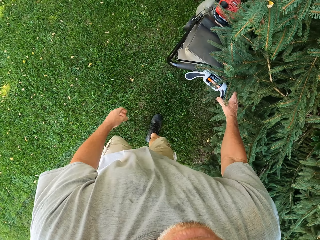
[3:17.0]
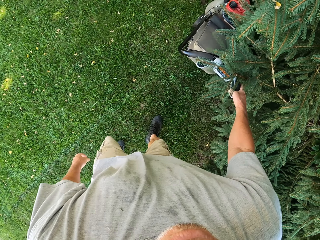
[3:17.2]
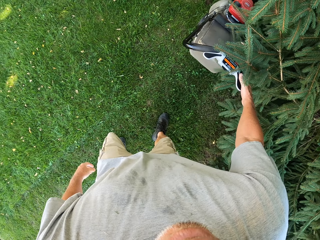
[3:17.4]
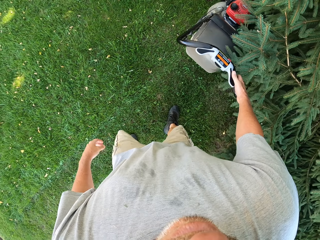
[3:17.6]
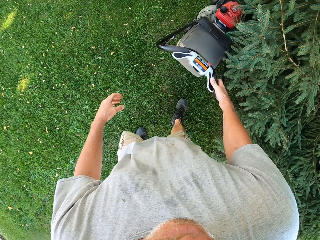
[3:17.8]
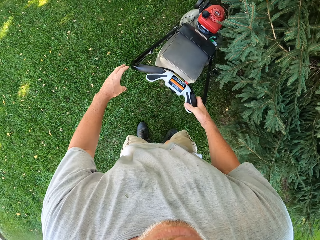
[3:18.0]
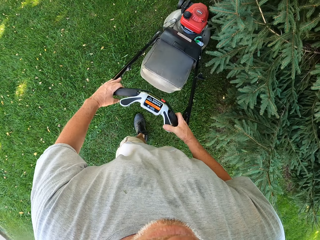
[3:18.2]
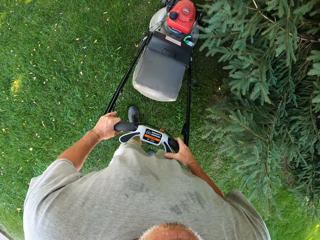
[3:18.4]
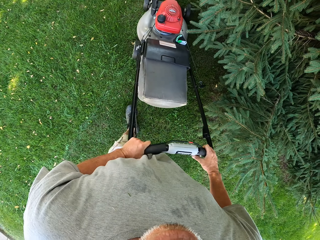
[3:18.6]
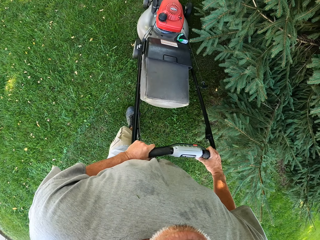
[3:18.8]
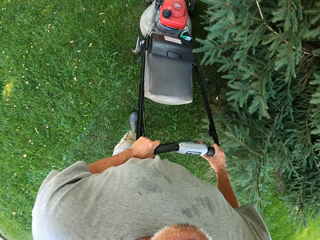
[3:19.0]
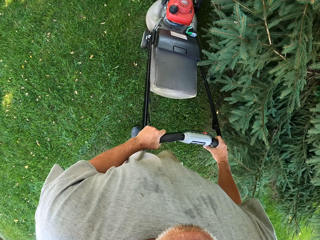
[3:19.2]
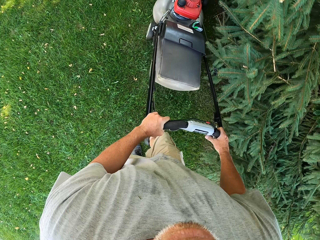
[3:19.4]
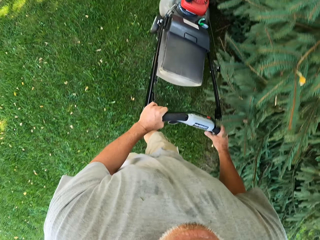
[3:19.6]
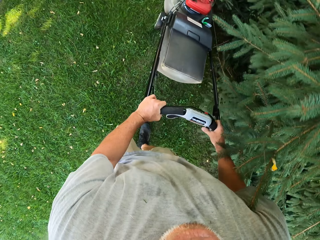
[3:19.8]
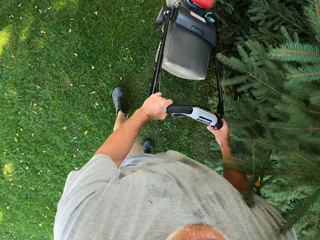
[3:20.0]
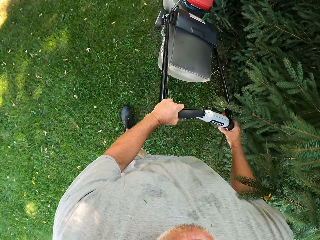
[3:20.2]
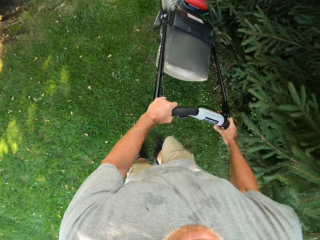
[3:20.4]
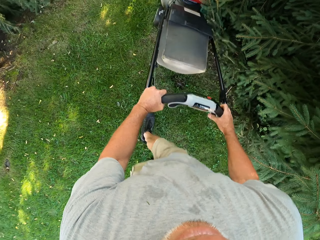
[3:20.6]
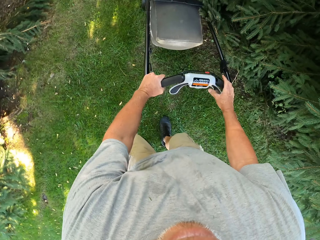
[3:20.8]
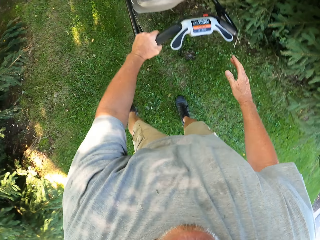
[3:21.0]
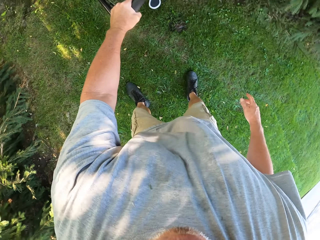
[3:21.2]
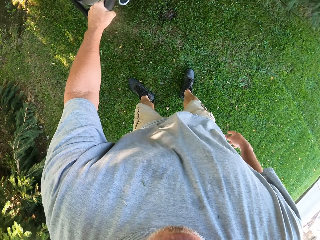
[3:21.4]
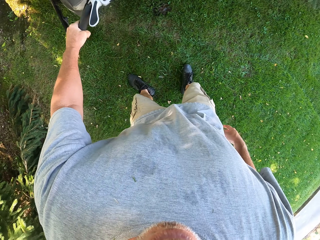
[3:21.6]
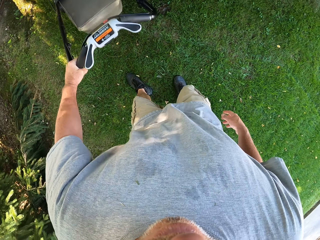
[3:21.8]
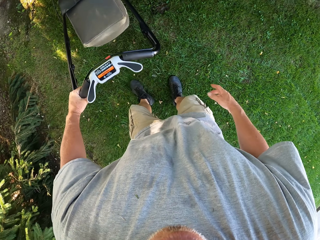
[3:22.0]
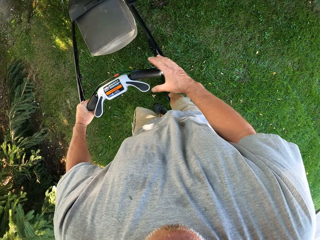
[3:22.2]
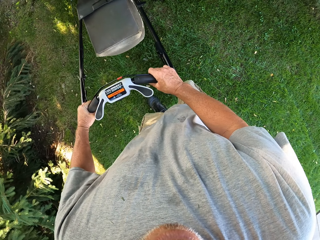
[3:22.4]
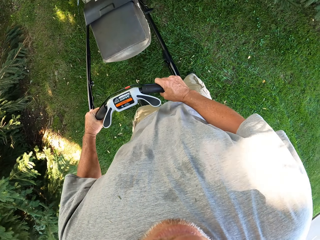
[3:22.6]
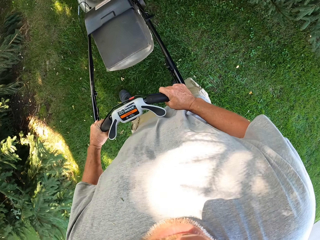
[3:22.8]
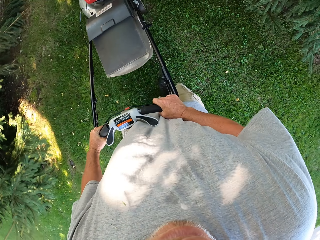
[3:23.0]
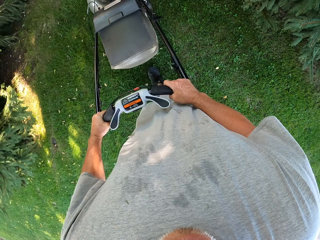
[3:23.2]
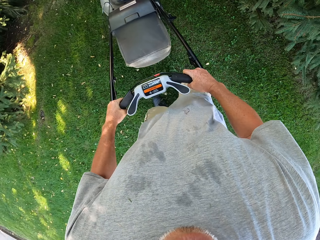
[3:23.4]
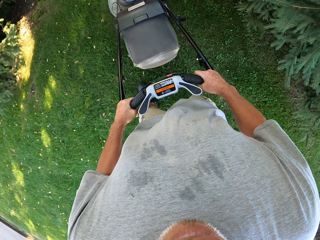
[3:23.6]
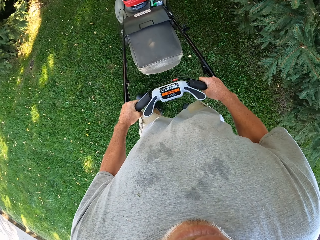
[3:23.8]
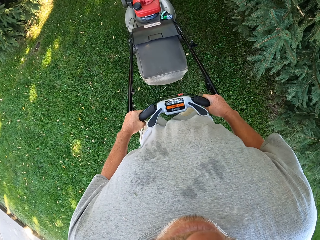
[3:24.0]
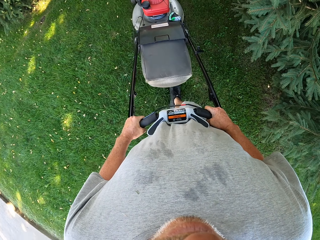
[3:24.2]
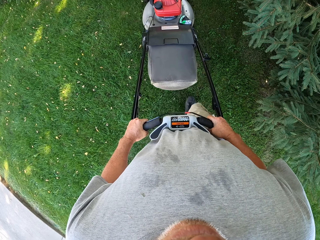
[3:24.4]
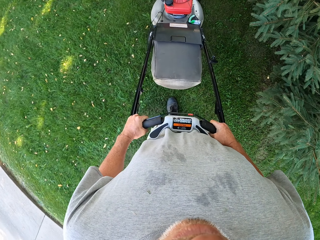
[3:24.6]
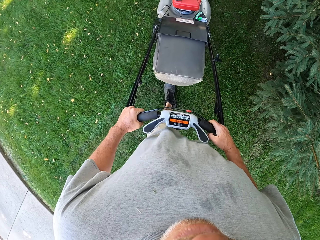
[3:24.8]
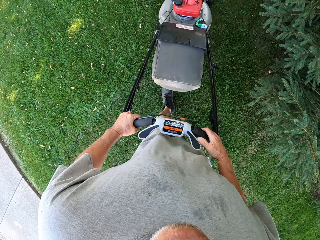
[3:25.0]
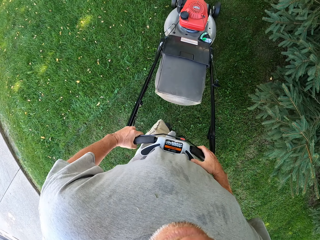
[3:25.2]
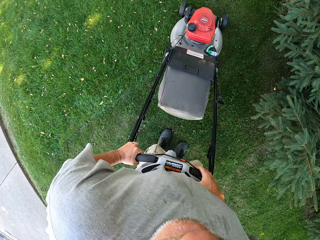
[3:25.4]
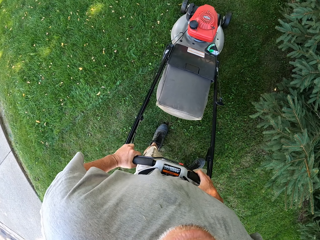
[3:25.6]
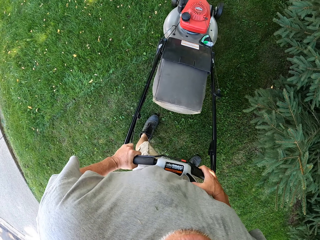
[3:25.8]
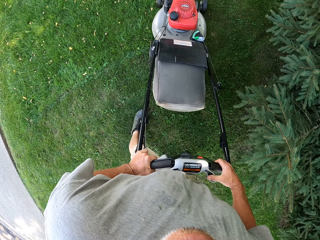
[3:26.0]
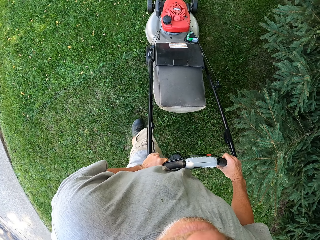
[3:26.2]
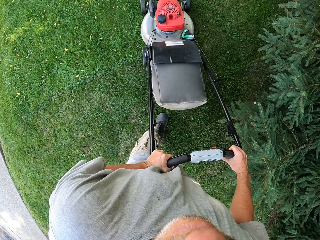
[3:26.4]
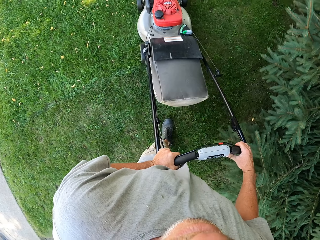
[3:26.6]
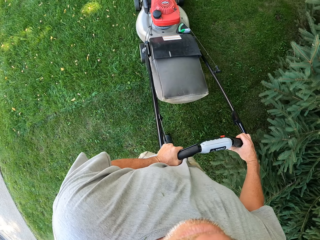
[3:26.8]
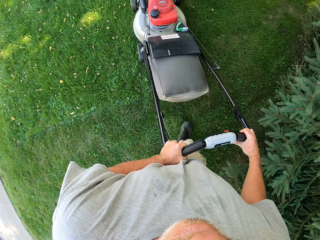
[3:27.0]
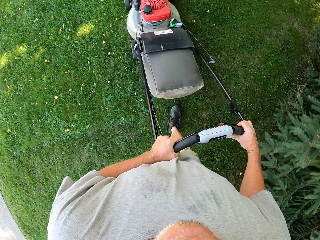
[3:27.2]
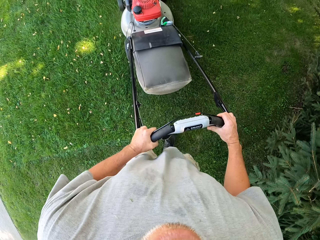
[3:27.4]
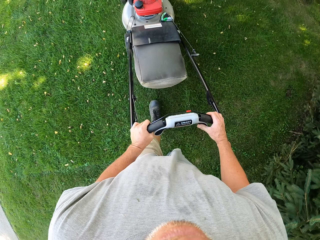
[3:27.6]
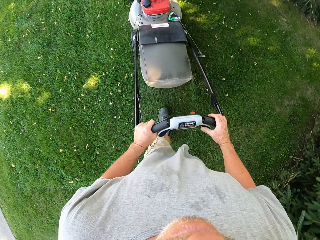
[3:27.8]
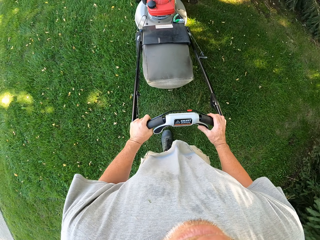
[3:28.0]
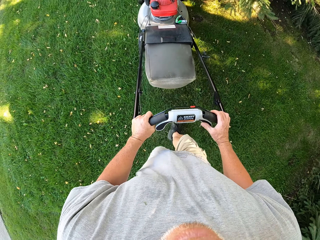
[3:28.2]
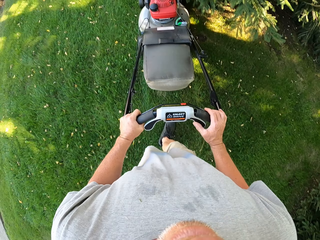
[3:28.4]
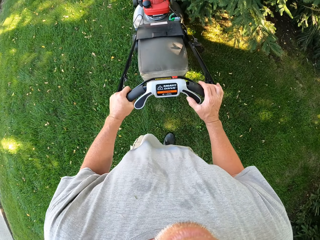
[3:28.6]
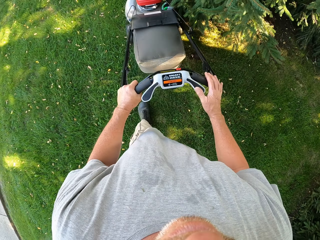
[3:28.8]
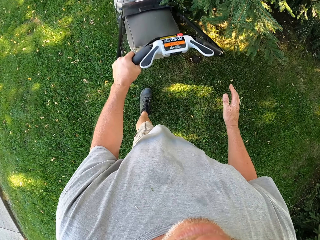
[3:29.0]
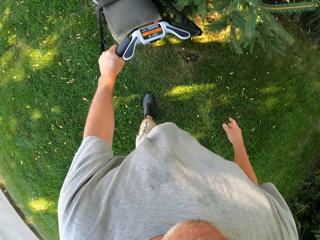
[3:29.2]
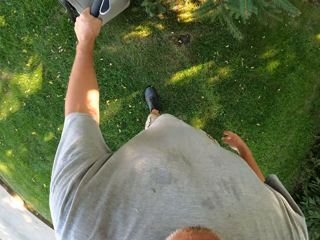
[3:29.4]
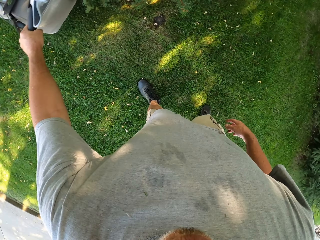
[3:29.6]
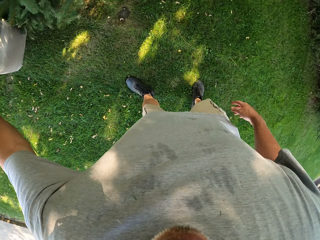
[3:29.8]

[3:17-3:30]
The camera wearer pulls the lawn mower backwards. They cut the grass. They push the lawn mower forward. They pull the lawn mower backwards. They push the lawn mower forward. They cut the grass.

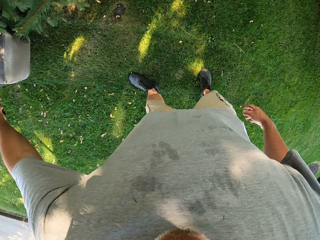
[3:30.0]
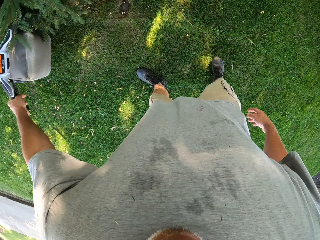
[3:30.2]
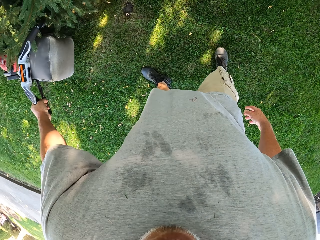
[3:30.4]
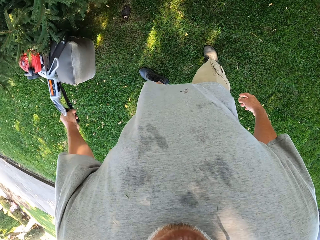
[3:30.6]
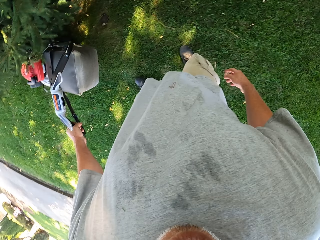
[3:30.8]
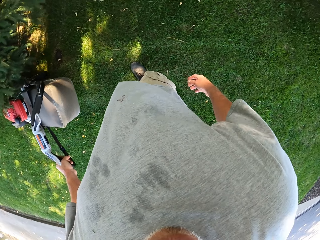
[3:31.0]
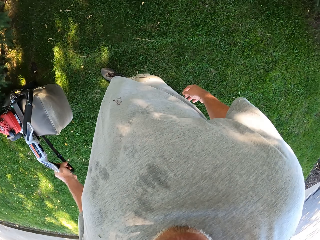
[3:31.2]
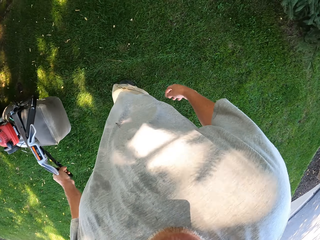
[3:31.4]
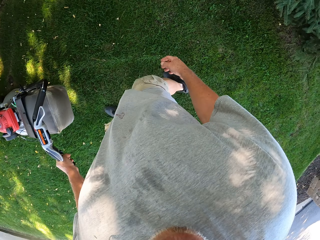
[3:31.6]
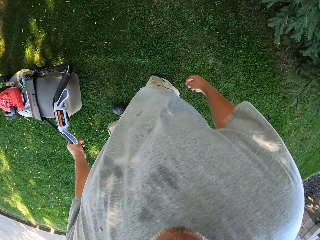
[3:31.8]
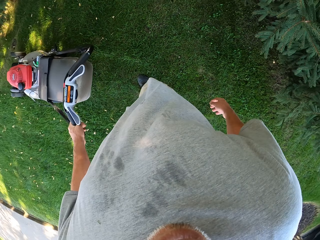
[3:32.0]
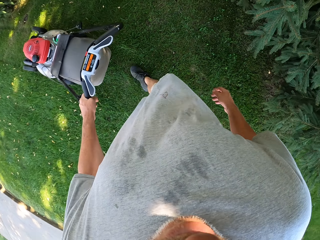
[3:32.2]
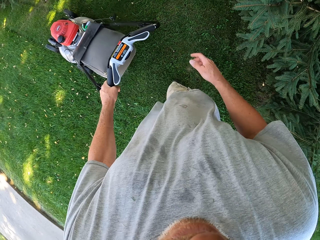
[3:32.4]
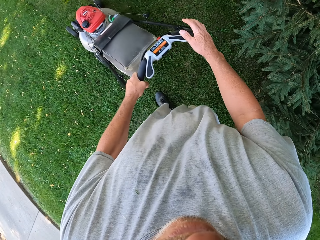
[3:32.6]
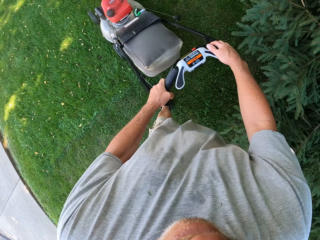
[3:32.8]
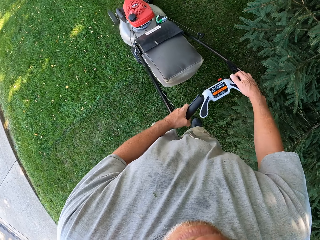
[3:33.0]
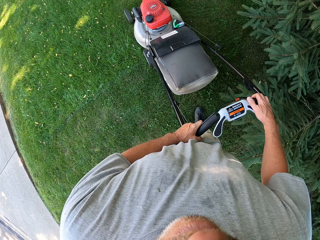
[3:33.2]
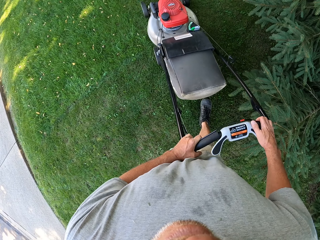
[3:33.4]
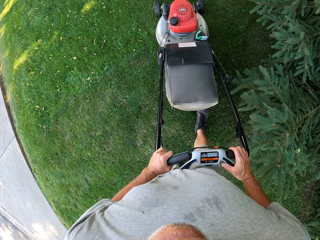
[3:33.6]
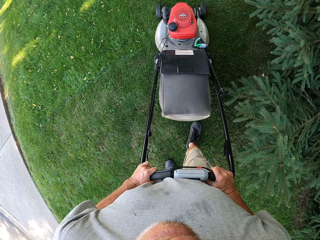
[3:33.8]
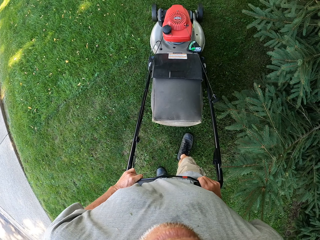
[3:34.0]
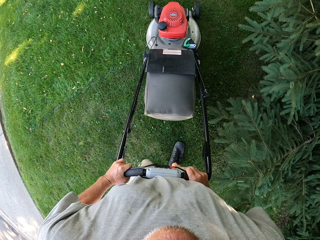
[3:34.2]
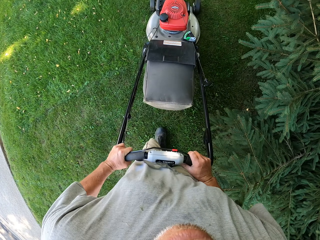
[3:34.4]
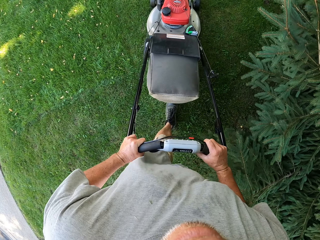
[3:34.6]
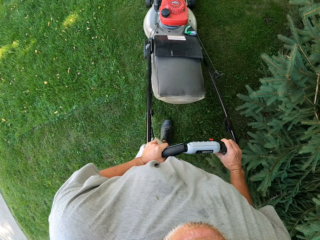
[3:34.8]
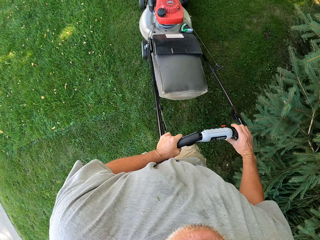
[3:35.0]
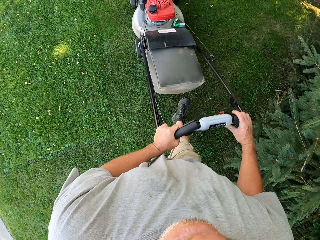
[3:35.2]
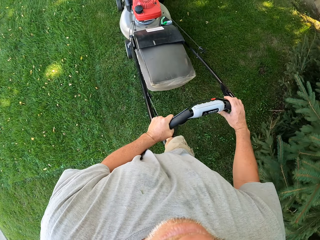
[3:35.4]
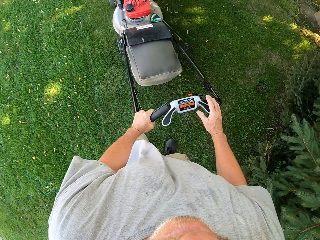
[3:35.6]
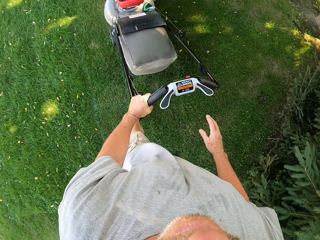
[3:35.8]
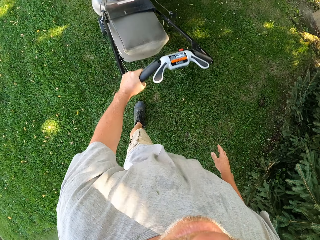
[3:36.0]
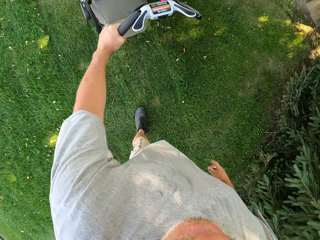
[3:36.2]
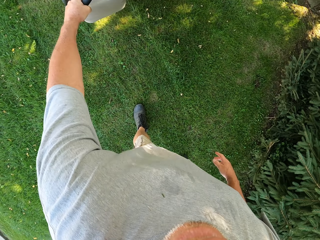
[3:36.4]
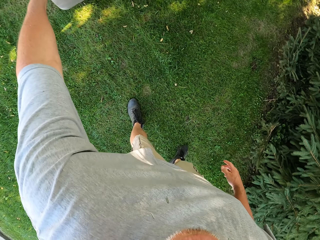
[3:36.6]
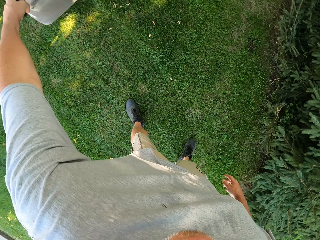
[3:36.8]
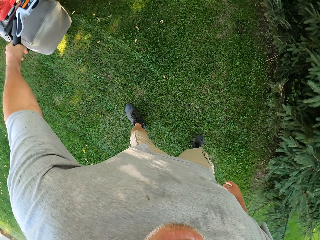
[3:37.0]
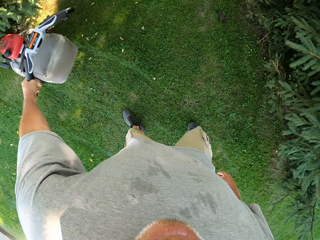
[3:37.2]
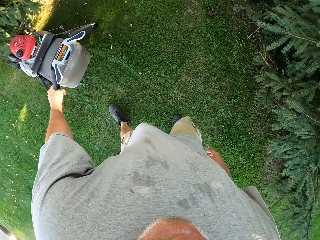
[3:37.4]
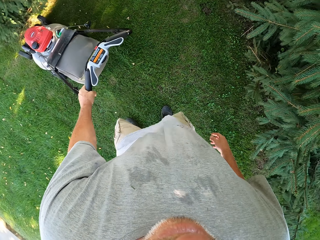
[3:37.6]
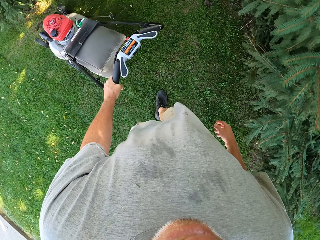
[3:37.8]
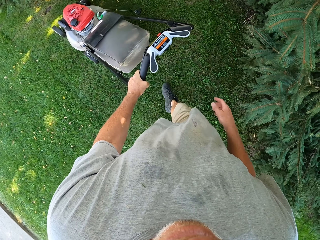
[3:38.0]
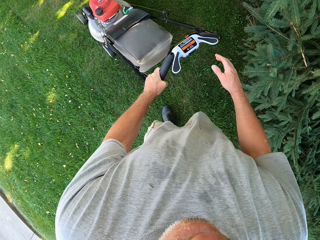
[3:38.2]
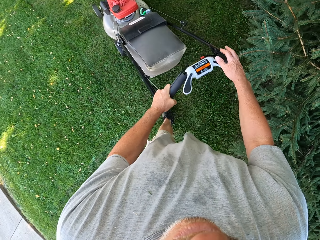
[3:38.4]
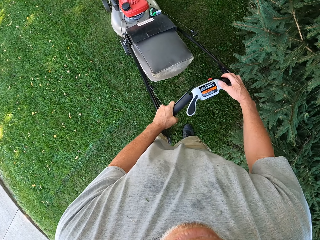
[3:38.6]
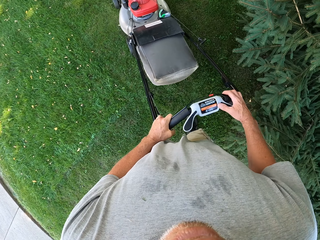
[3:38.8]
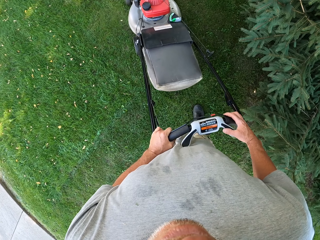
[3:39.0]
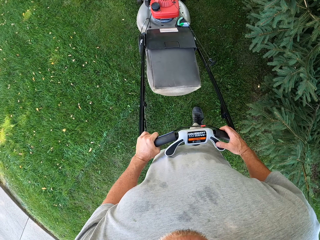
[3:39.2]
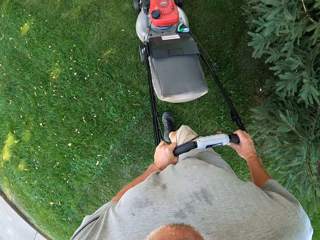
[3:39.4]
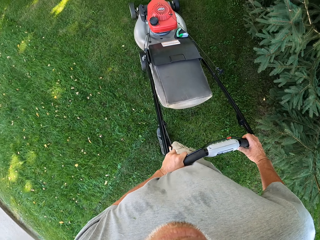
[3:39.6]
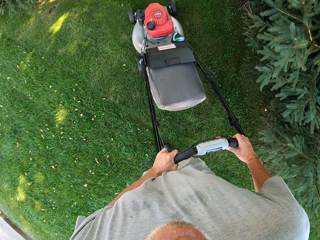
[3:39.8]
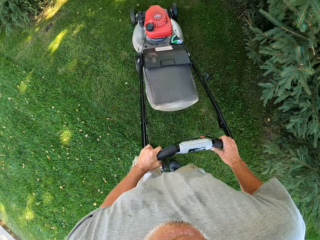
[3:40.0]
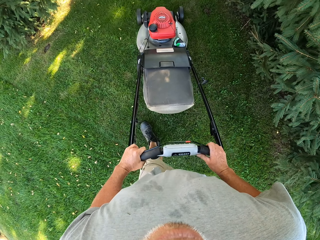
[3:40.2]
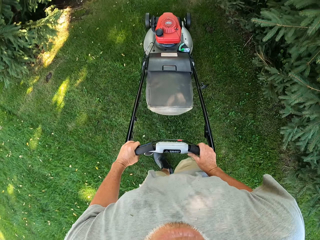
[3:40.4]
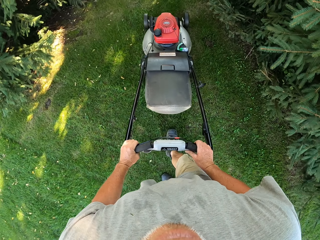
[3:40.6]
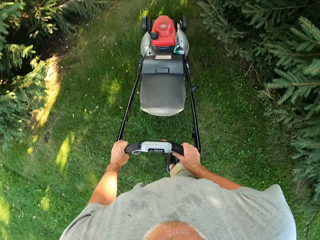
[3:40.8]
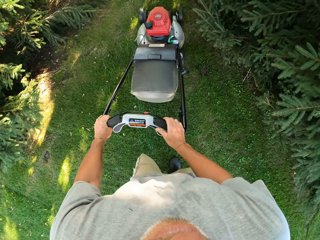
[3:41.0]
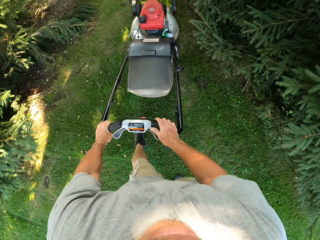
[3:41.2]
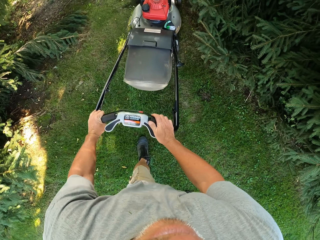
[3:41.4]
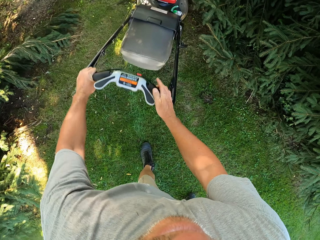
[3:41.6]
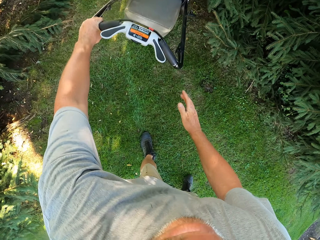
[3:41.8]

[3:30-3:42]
The camera wearer pulls the lawn mower backwards. They cut the grass. They push the lawn mower forward. They pull the lawn mower backwards. They cut the grass. They push the lawn mower forward.
